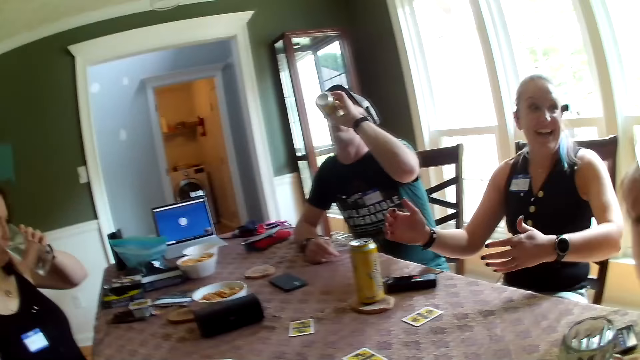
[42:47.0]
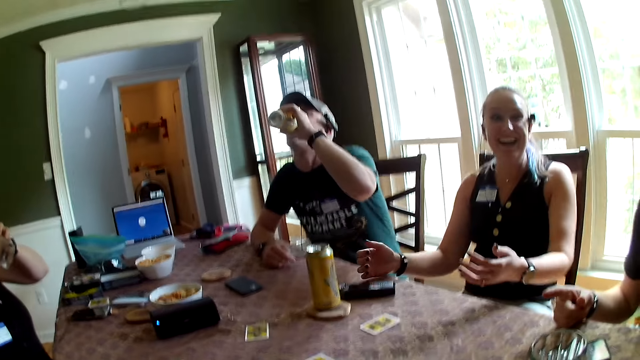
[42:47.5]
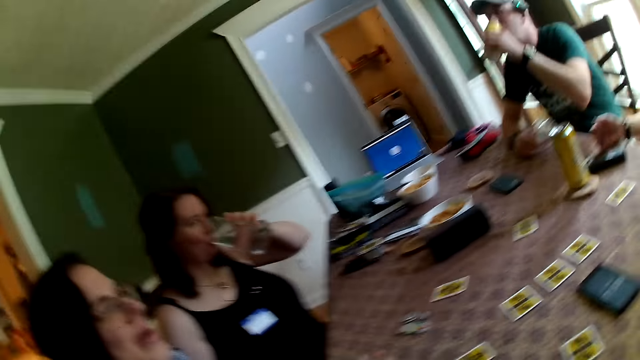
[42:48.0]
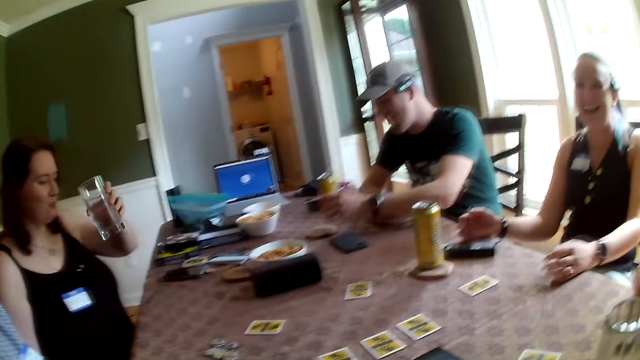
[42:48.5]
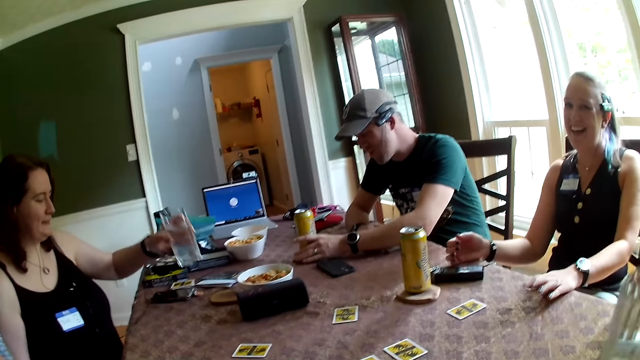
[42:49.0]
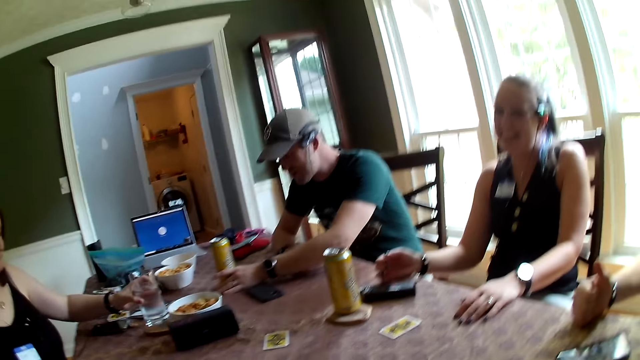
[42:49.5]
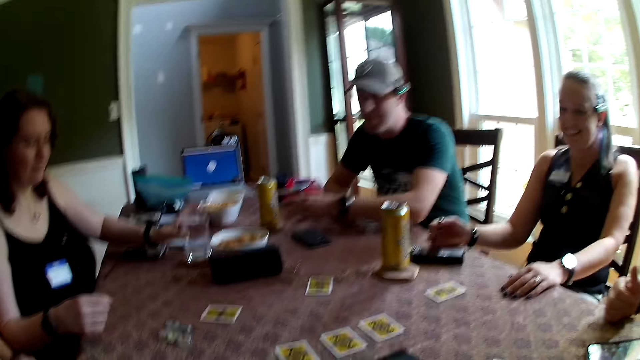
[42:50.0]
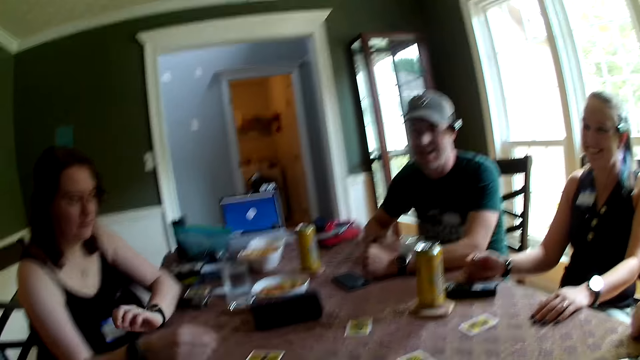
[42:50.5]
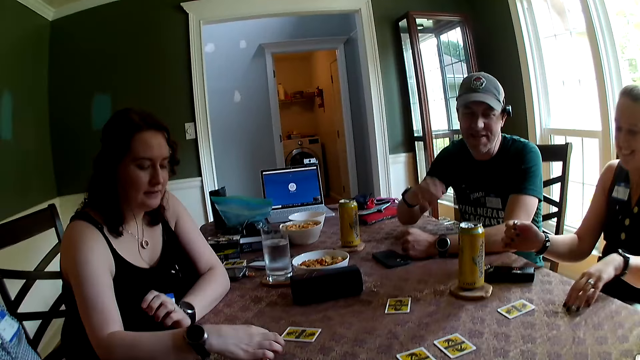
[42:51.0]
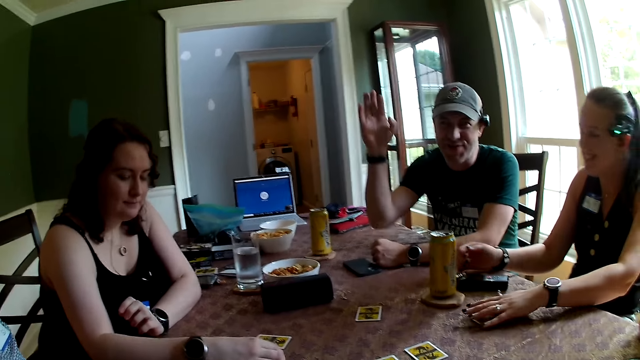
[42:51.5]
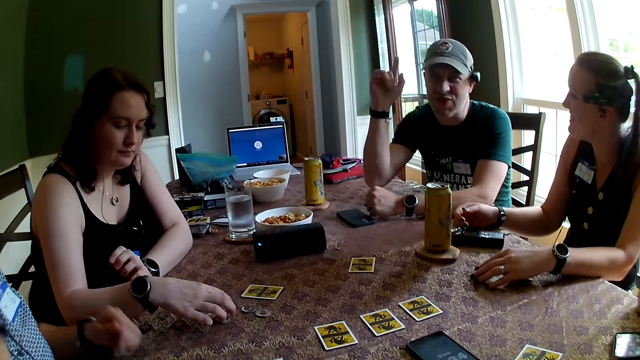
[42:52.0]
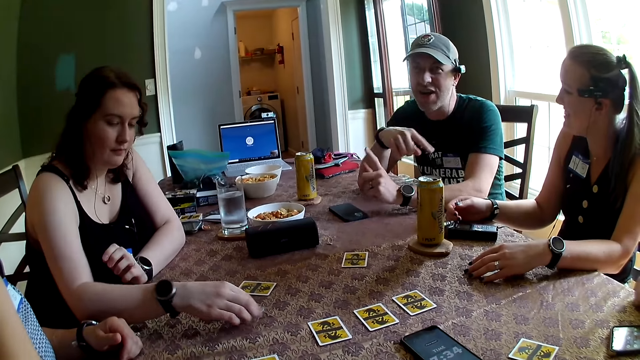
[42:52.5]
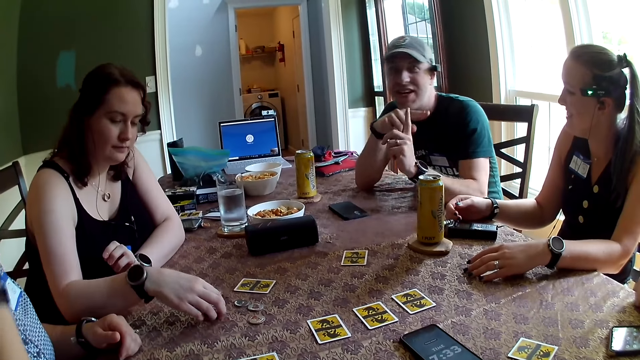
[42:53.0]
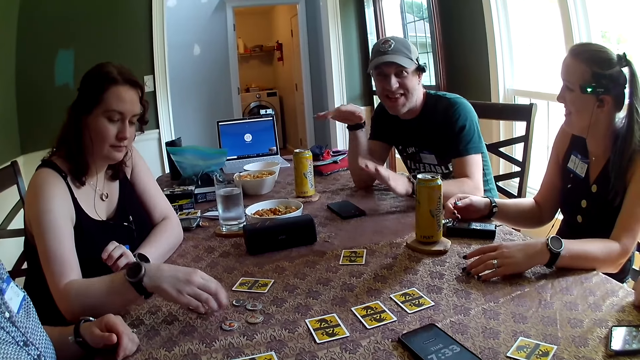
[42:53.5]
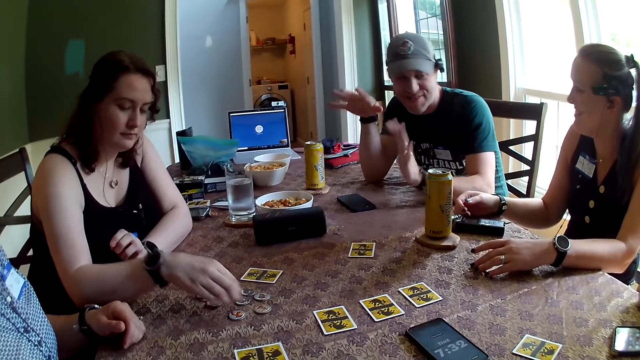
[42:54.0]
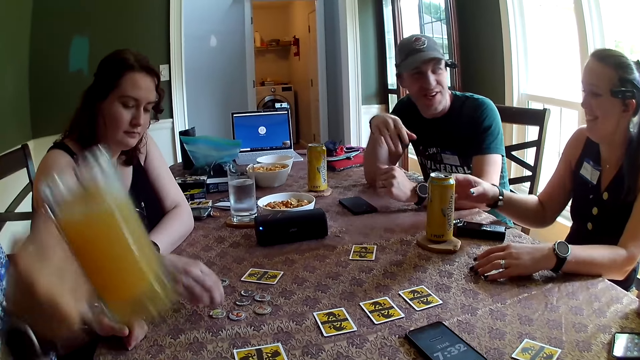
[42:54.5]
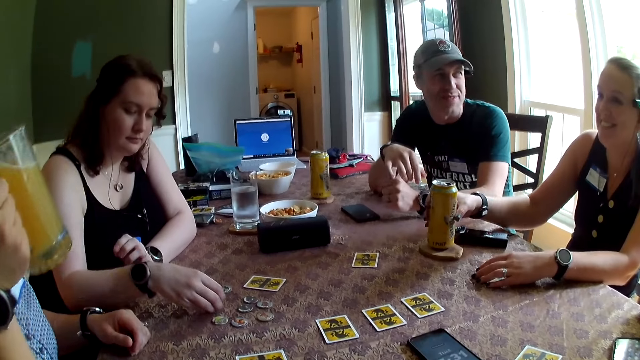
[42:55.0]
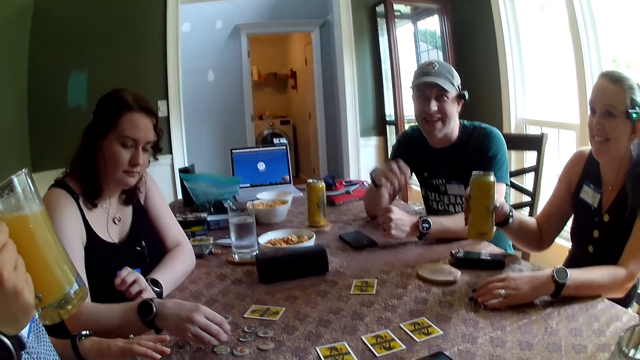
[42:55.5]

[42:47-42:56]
A woman converses with the team. A man drops his right hand on the table. Another woman drops her right hand on the table and drops her left hand on the table. The camera wearer looks at a third woman. Another man drops the can of juice on the table with his left hand. The second woman taps on the table with her left hand. A fourth woman drops the glass of water on the table with her left hand. The first man picks up the glass from the table with his left hand. The camera wearer converses with the team. The other man drops his left hand on the table. The fourth woman arranges the tokens on the table with her right hand. The second woman drops both hands on the table. A third man converses with the camera wearer. A fifth woman arranges the cards on the table. A sixth woman picks up a glass of juice from the table with her right hand. The second woman picks up the can of juice from the table with her right hand. The first man drops the glass on the table with his left hand.

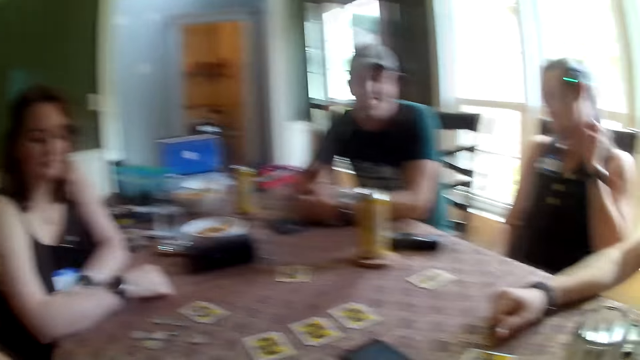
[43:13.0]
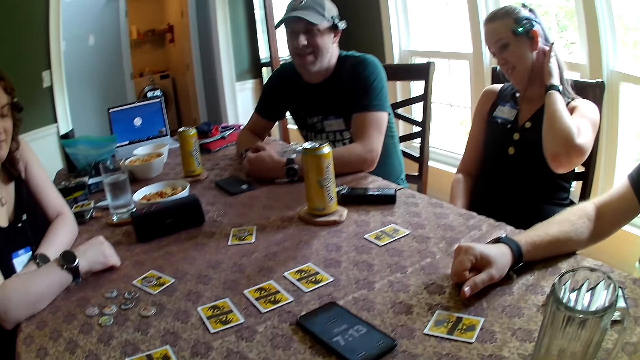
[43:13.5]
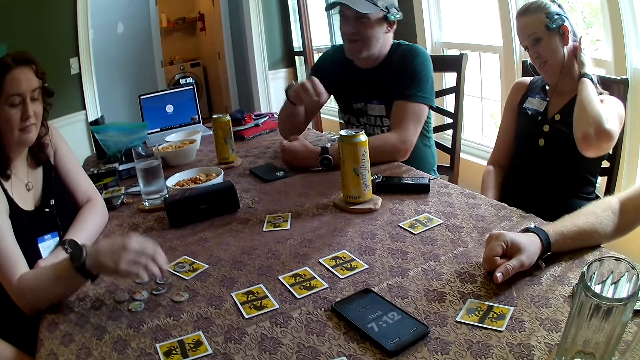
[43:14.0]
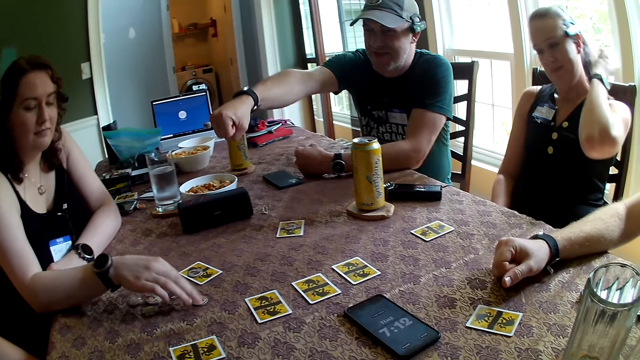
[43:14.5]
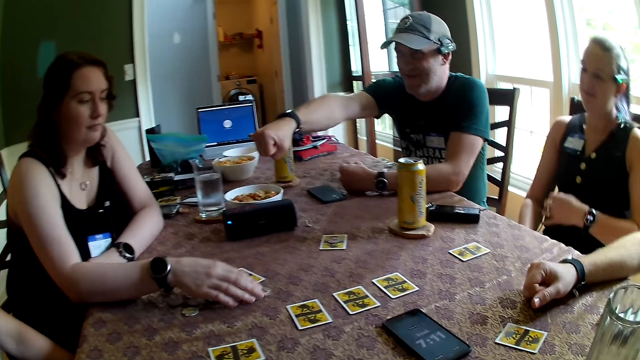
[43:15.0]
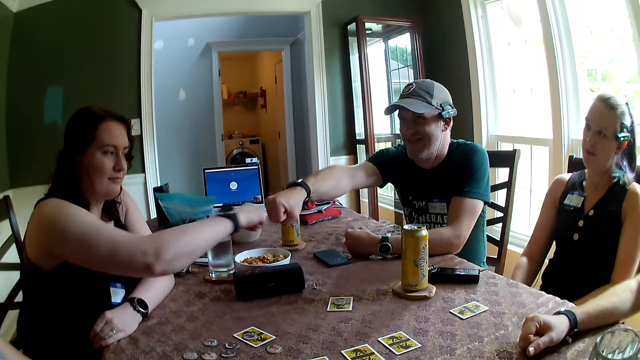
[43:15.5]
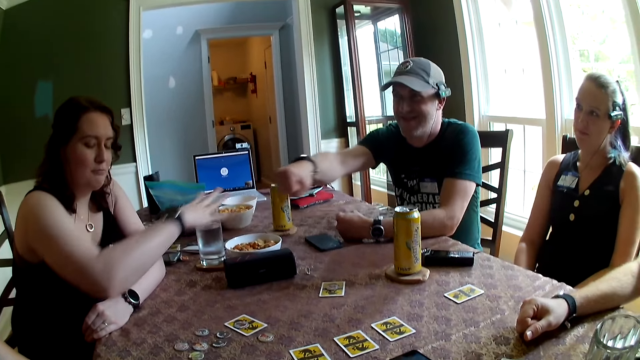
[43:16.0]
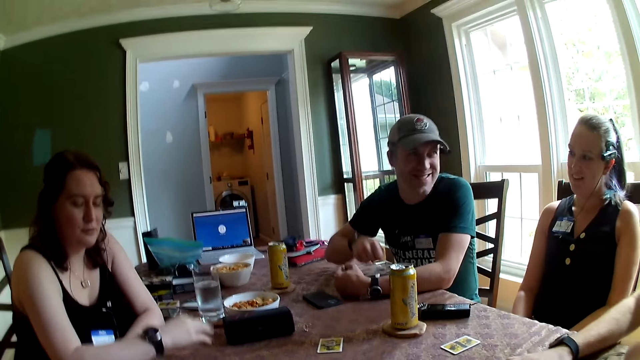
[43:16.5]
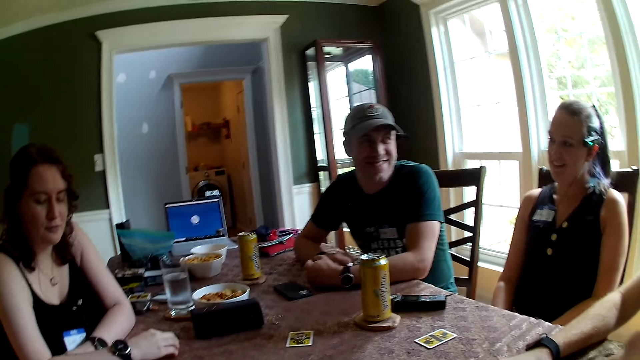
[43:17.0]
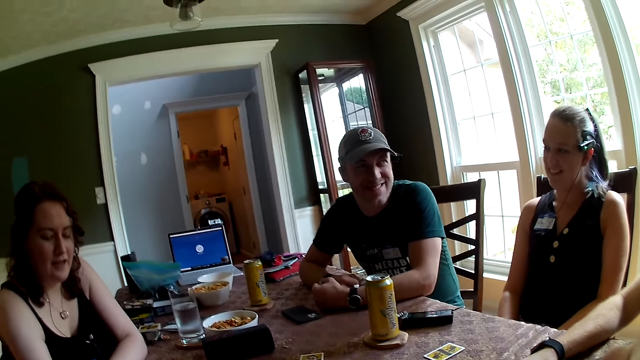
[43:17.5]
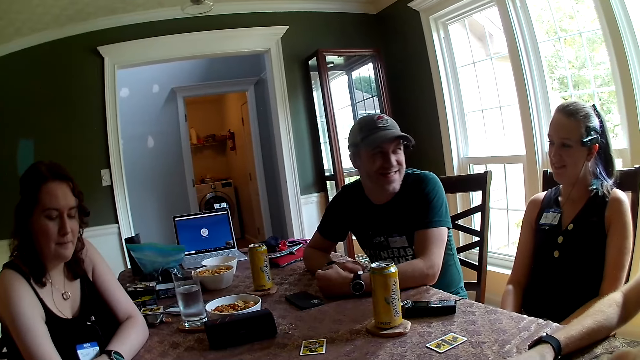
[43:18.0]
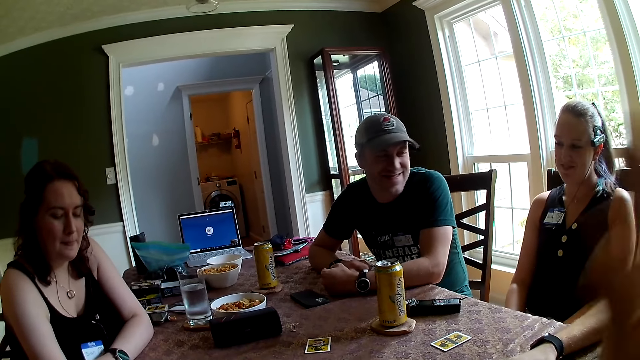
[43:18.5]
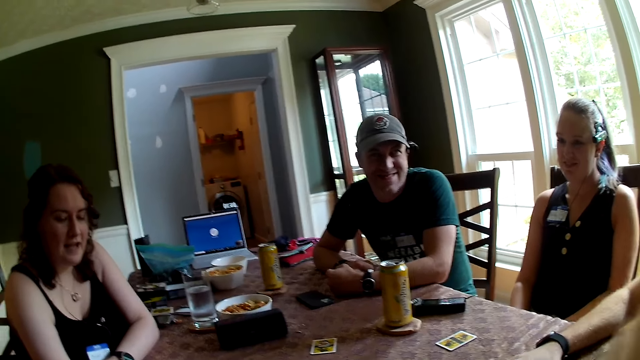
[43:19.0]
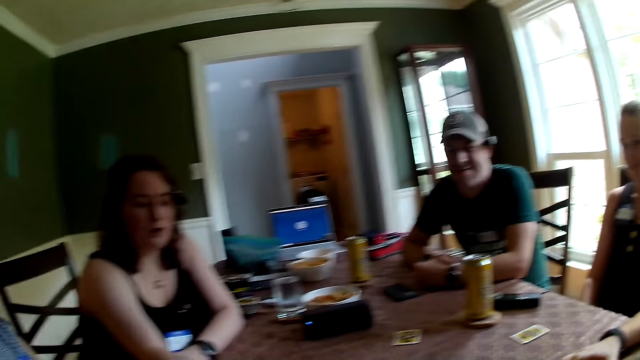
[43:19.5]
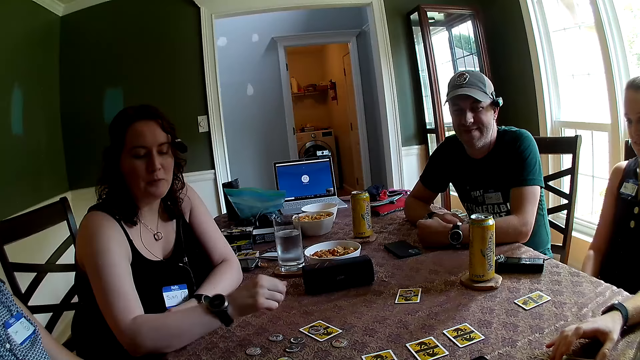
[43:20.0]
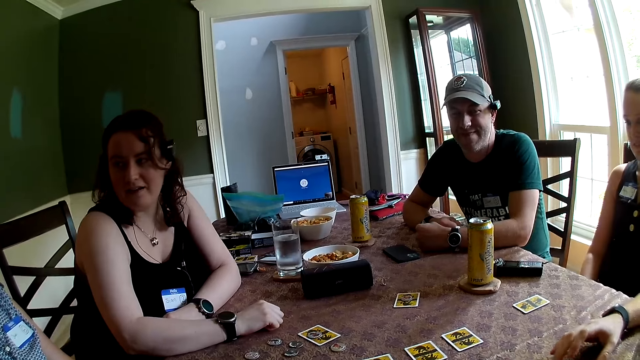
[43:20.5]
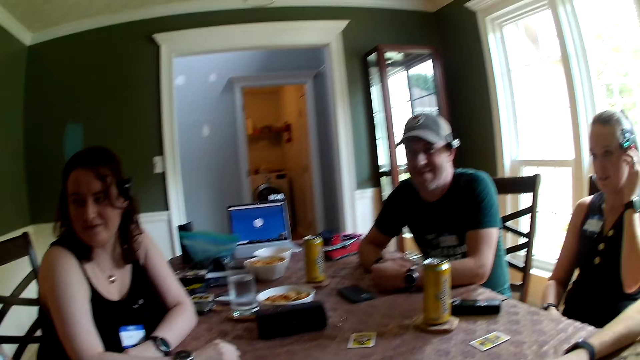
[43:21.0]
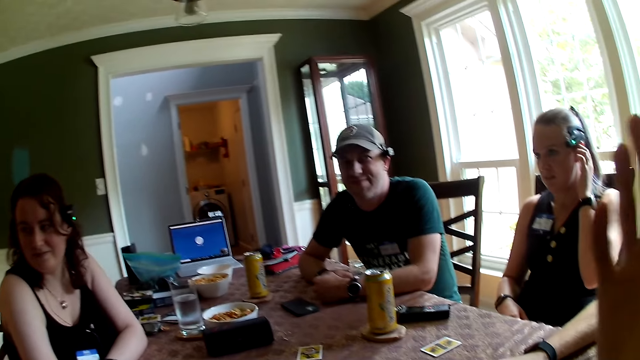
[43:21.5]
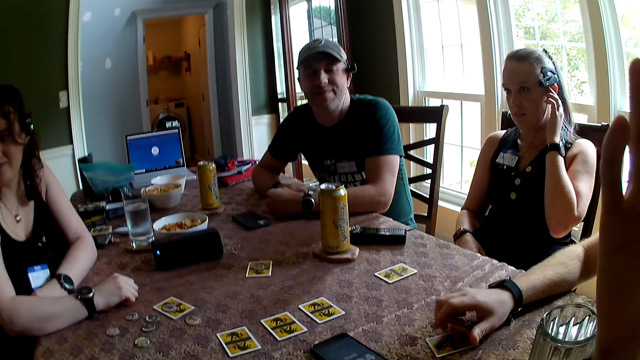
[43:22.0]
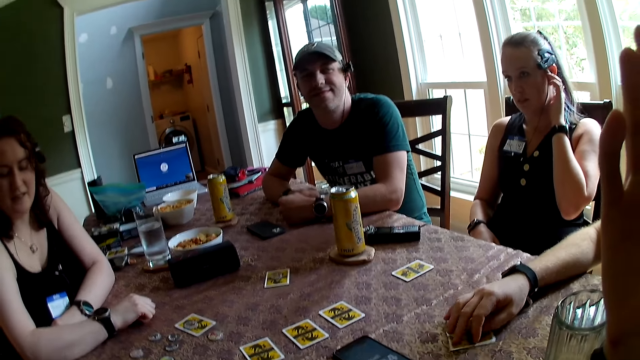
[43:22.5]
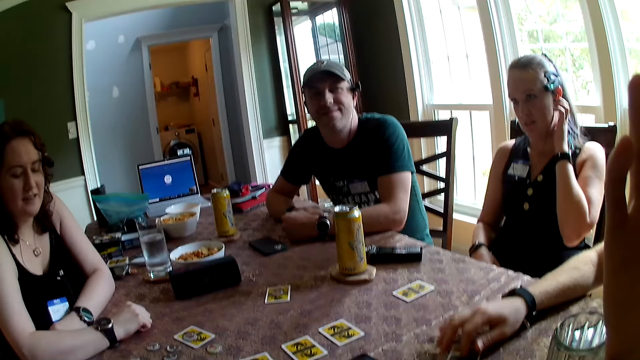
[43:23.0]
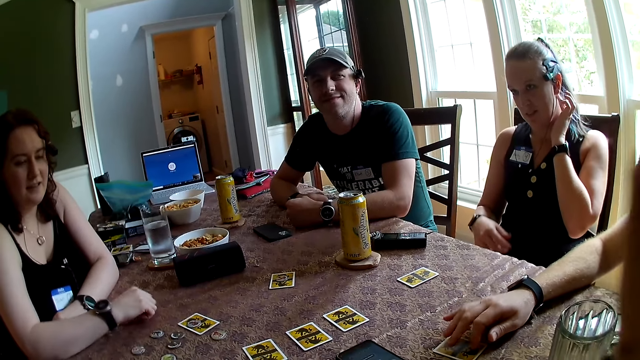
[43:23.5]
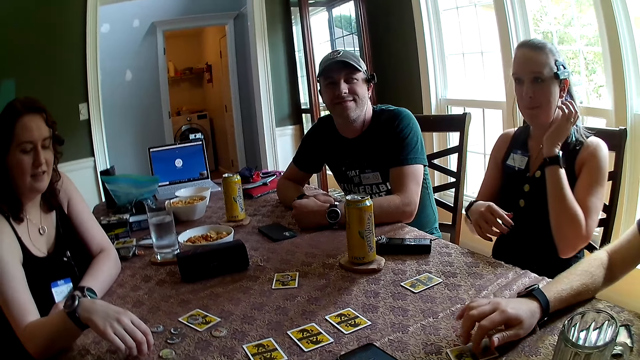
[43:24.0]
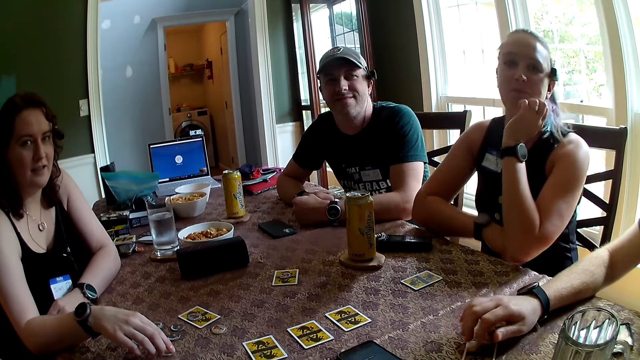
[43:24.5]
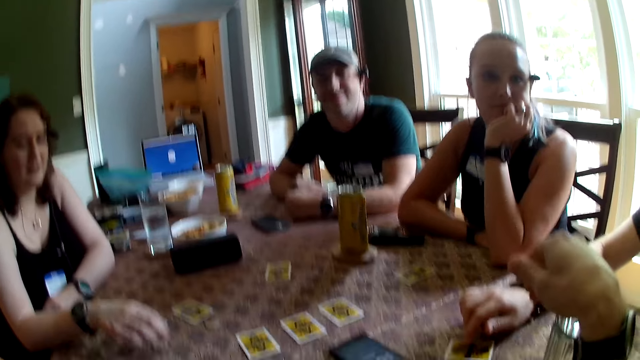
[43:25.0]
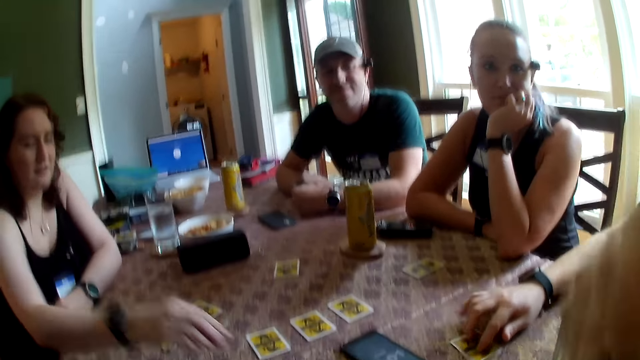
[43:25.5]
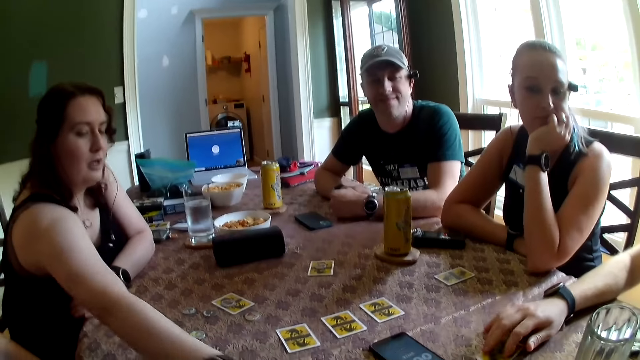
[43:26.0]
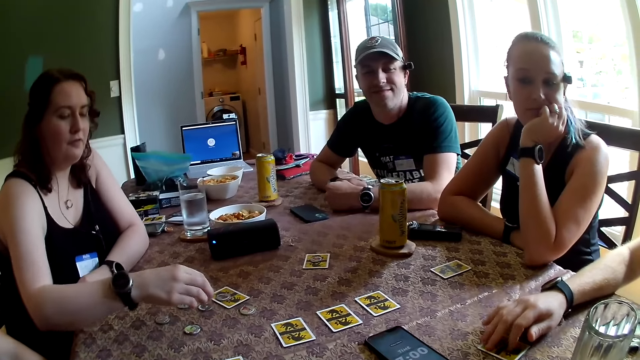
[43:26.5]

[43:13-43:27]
A woman touches her neck with her left hand. The camera wearer looks at another woman. A third woman moves the token on the table with her right hand. A man fist bumps with the third woman at the table. The man greets the third woman. The man drops his right hand on the table. The third woman drops her right hand on the table. The camera wearer looks around the house. They interact with the group of people at the table and converse with the third woman. The first woman touches her neck with her left hand. The third woman drops her right hand on the table. The camera wearer looks at the cards on the table. Another man spins the card on the table with his right hand. The third woman arranges the tokens on the table with her right hand. The camera wearer converses with the third woman. The first woman drops her hands on the table. The third woman touches the token on the table with her right hand, picks up the token from the table with her right hand, and drops the token on the table with her right hand.
